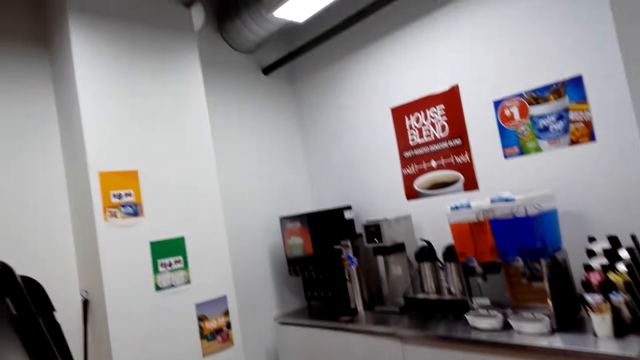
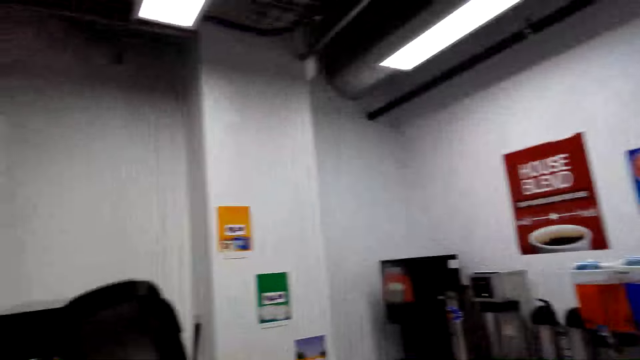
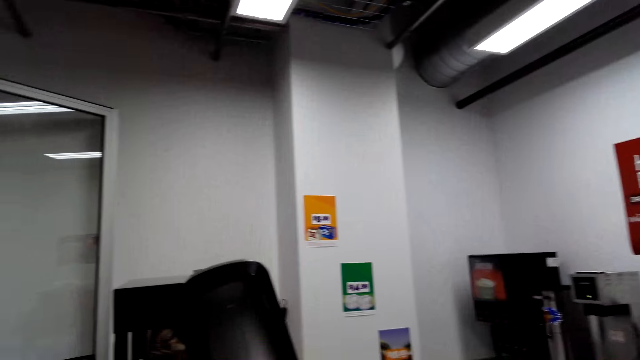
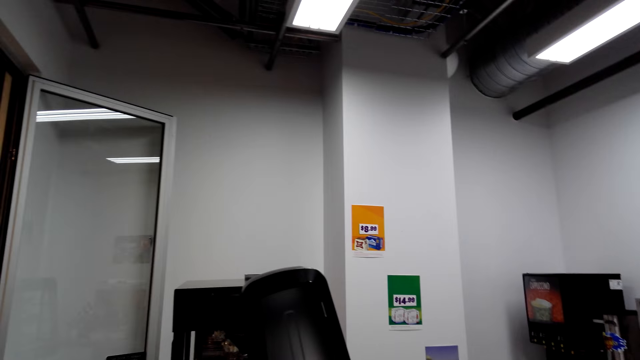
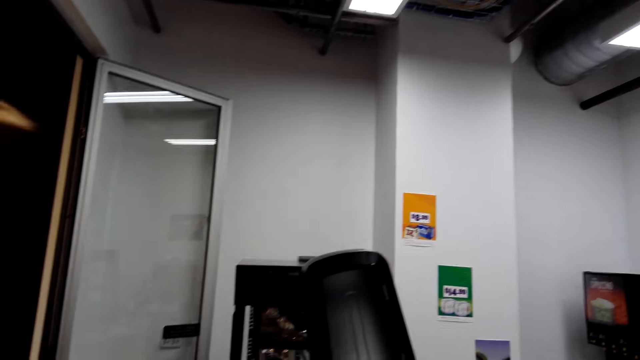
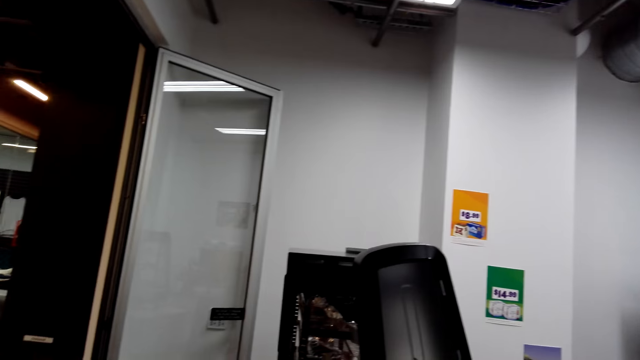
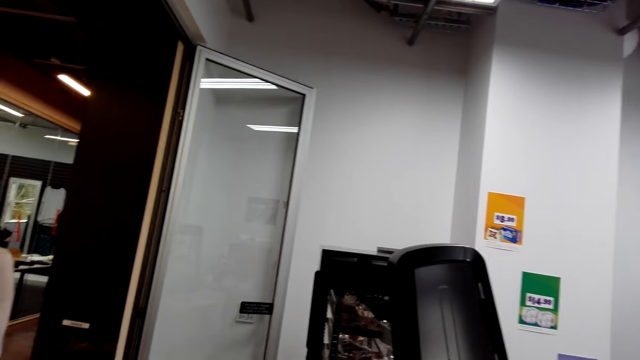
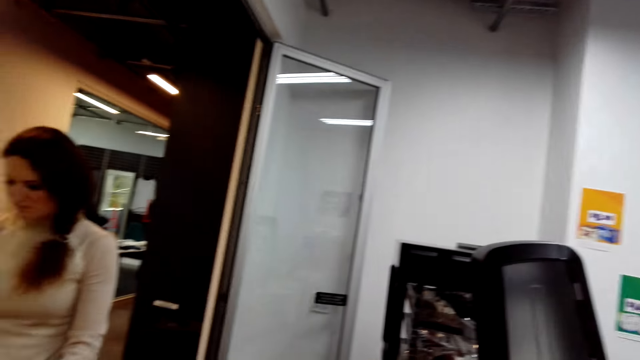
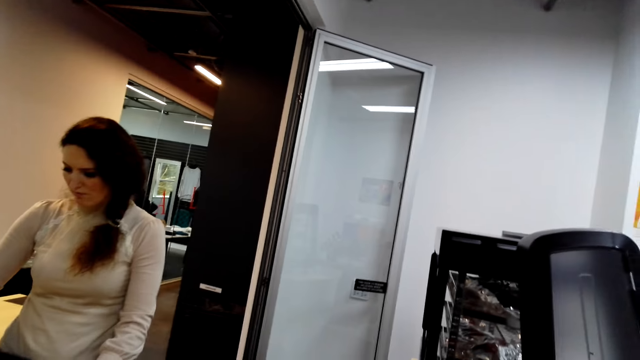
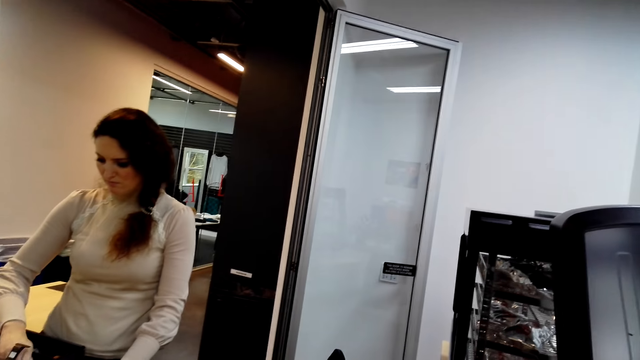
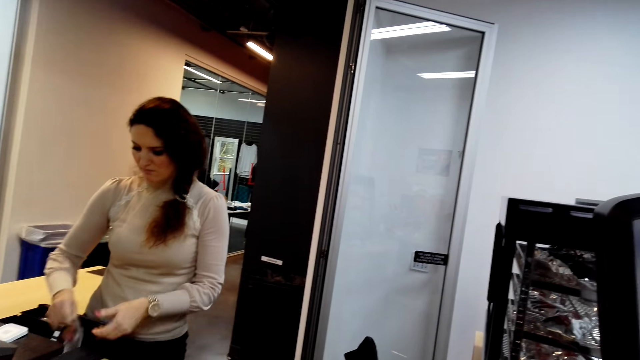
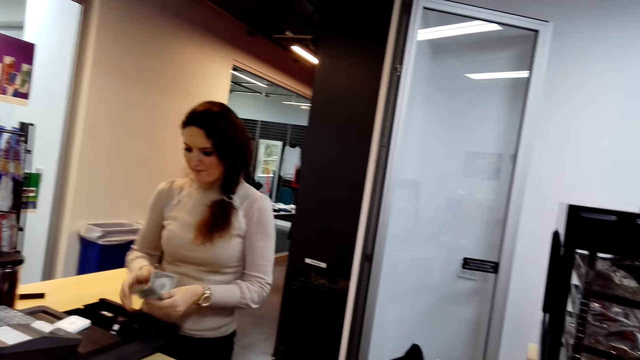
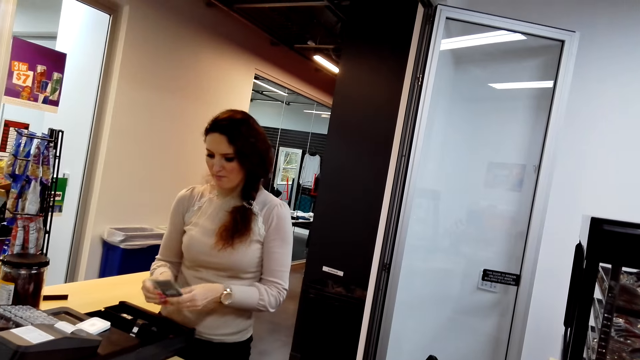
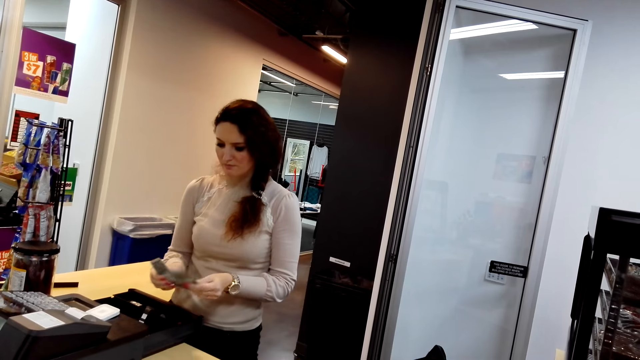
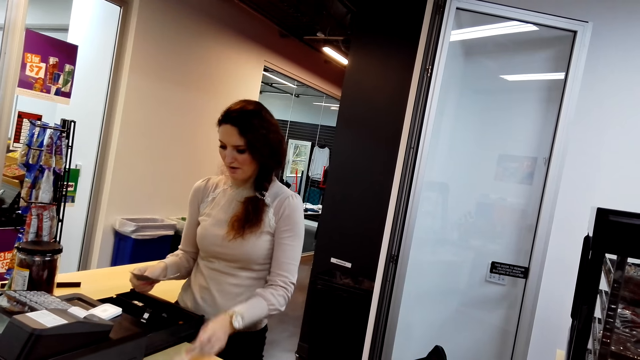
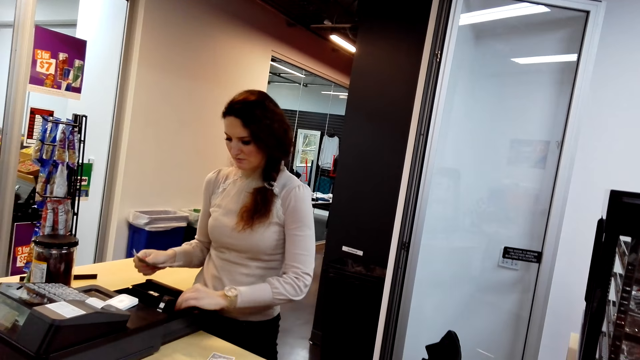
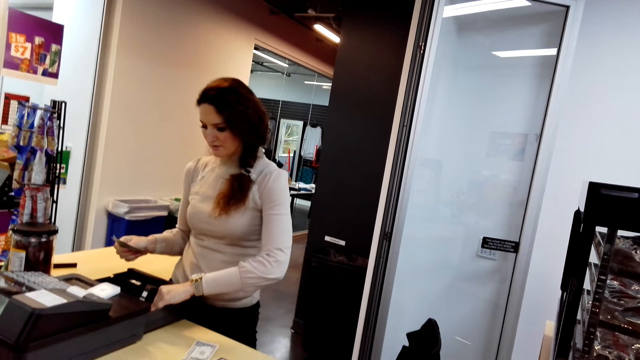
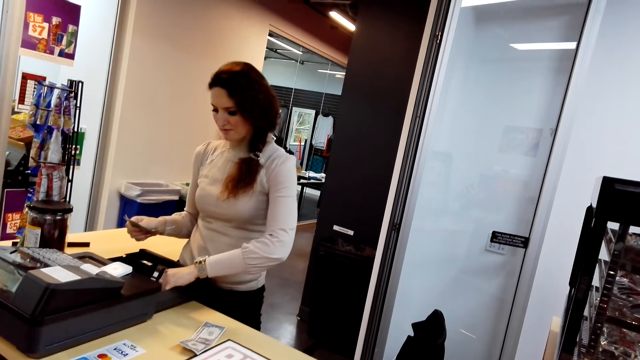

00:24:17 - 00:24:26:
A person picks up the money from the counter.

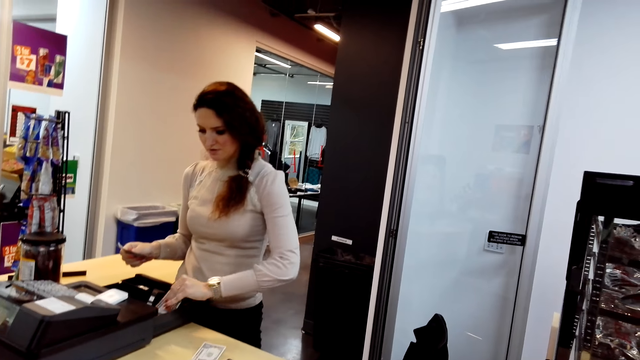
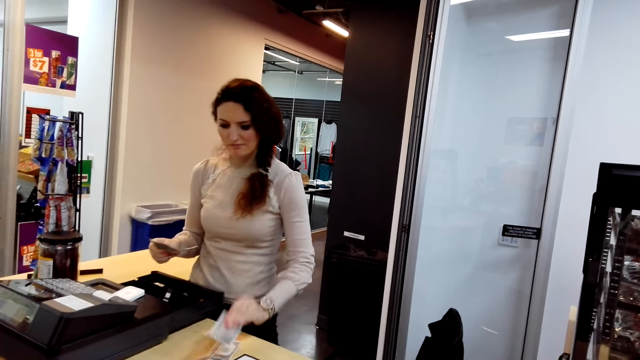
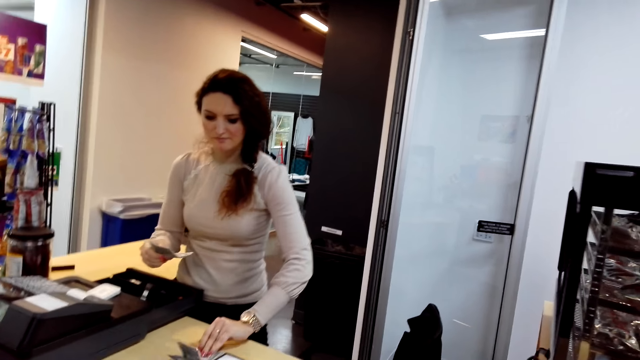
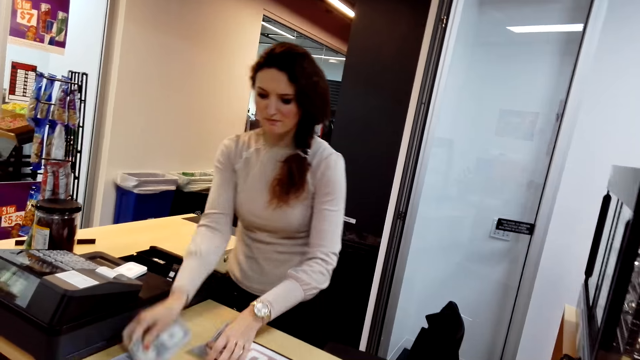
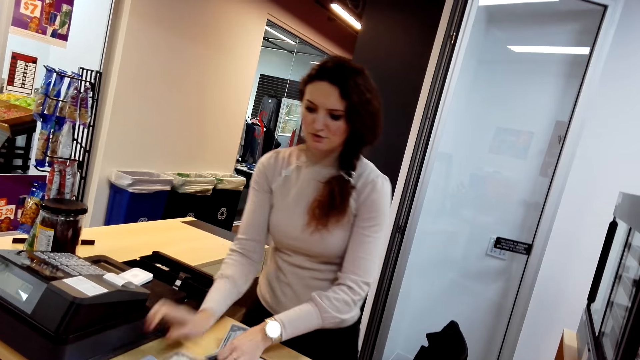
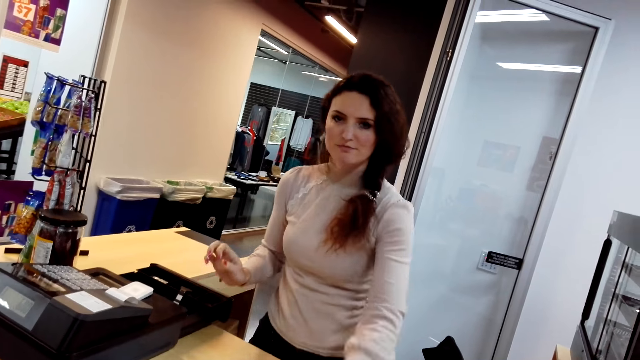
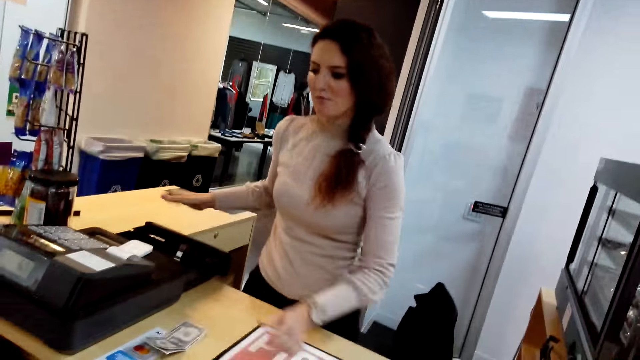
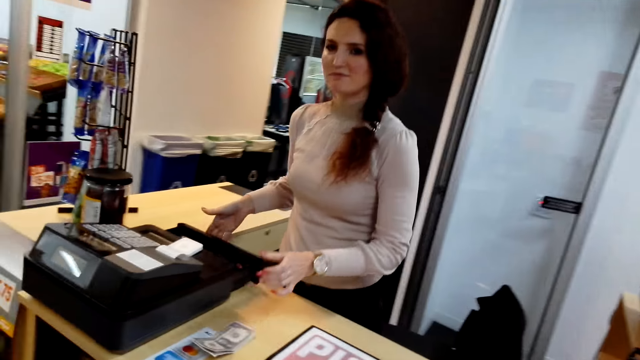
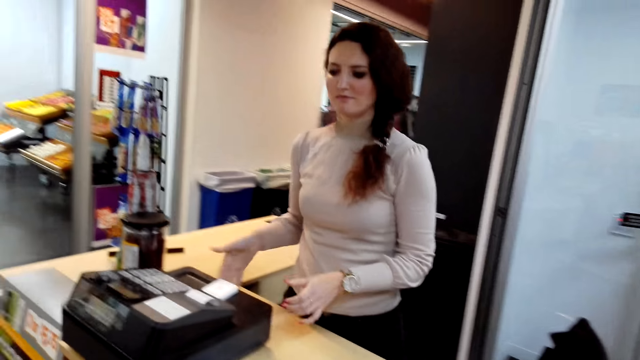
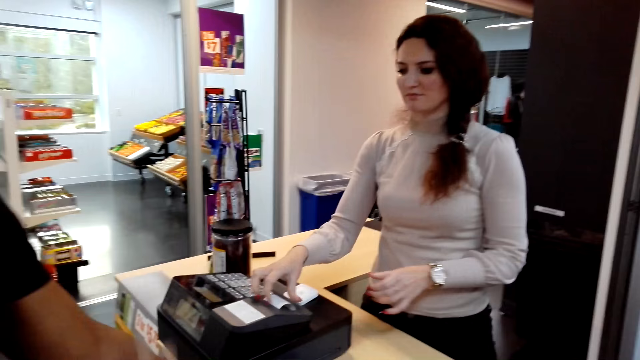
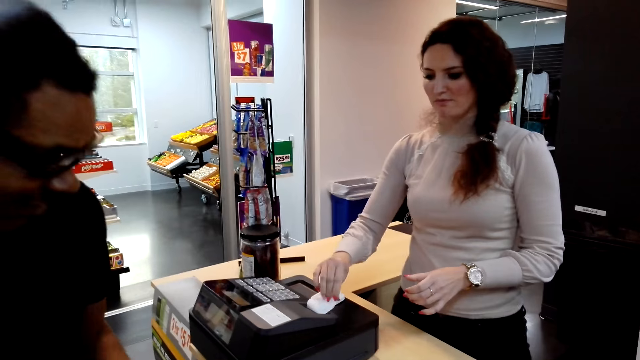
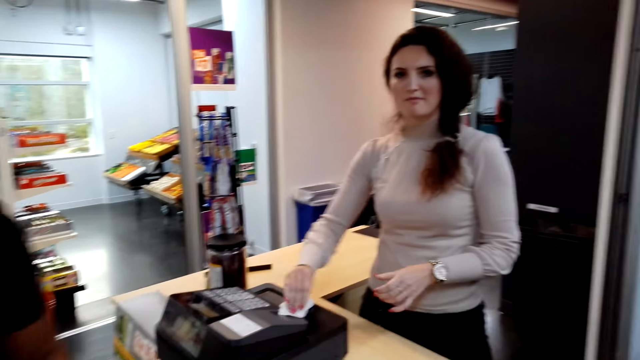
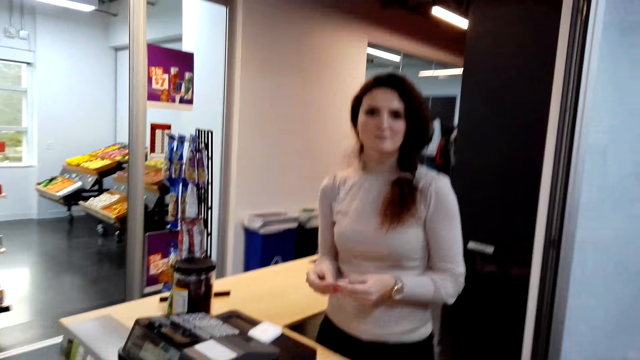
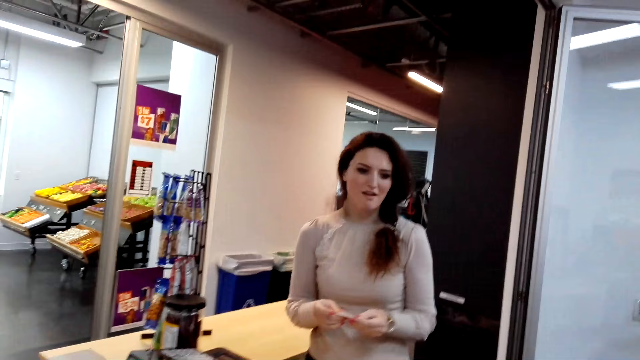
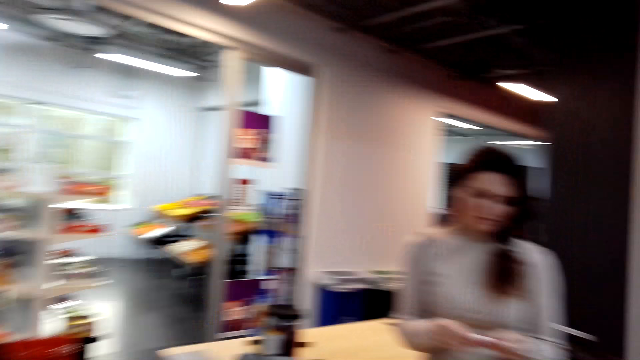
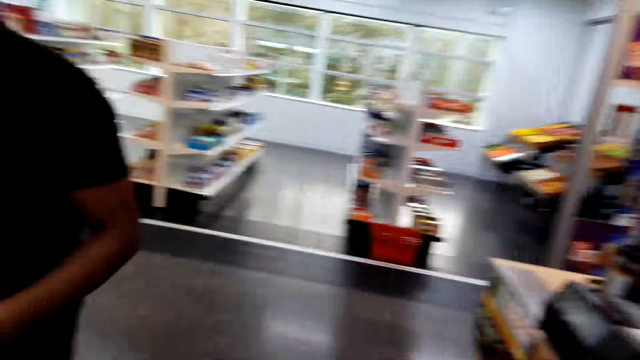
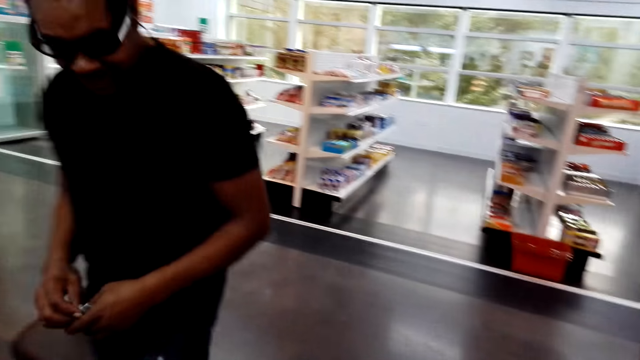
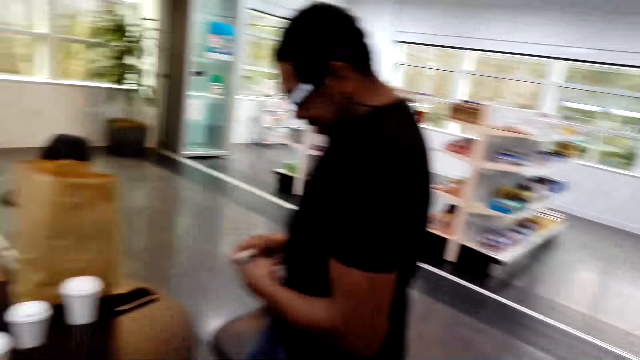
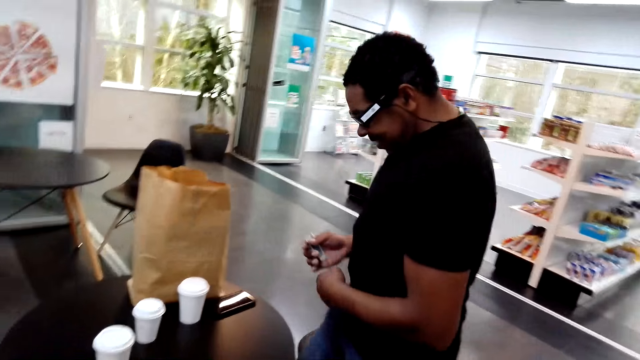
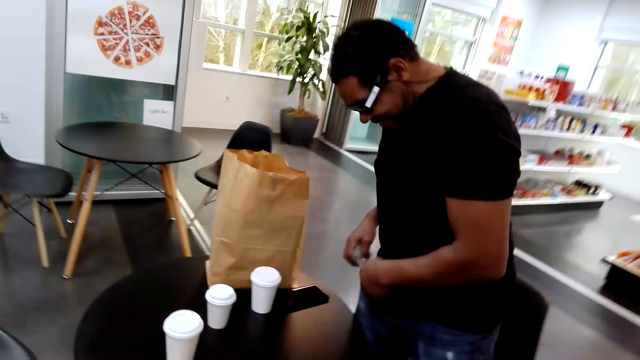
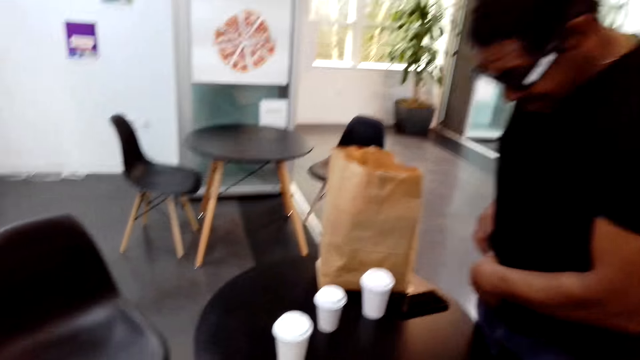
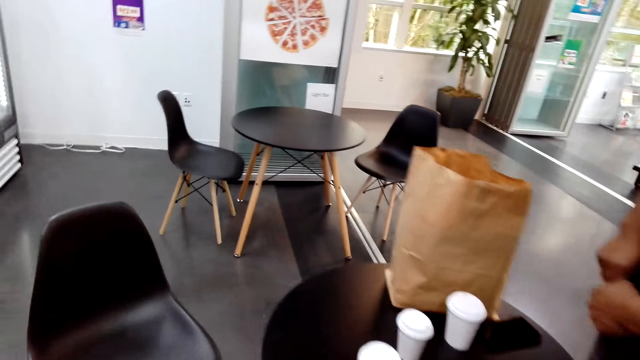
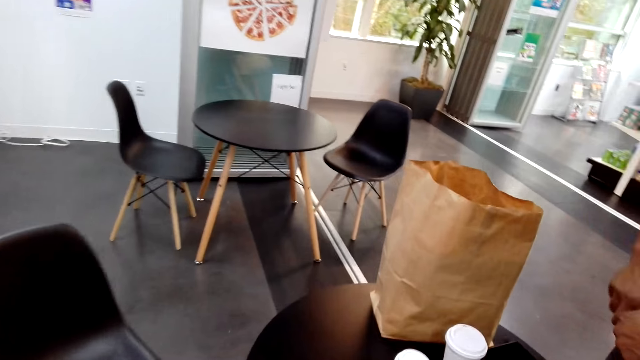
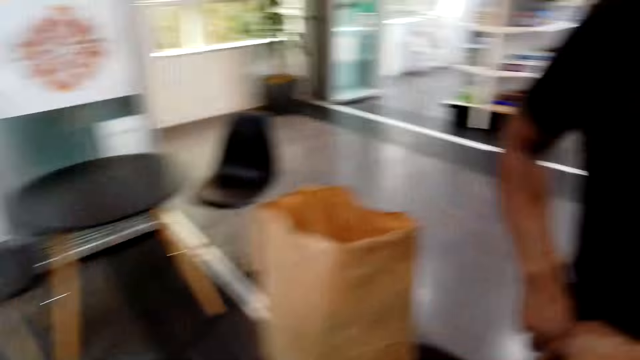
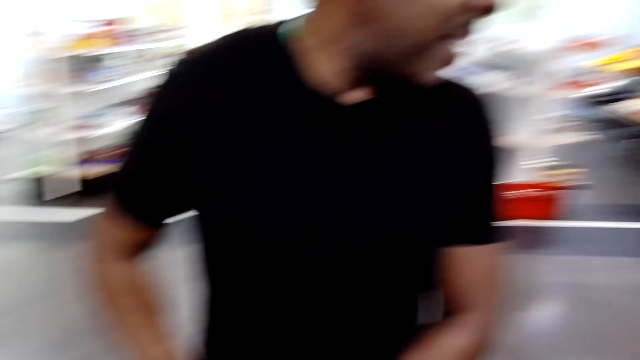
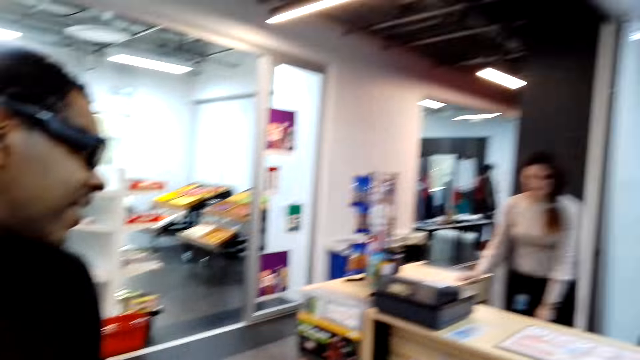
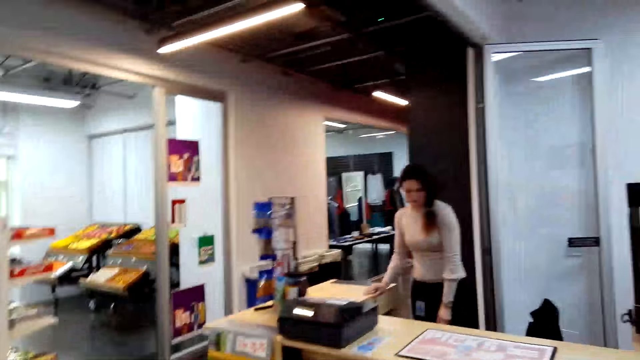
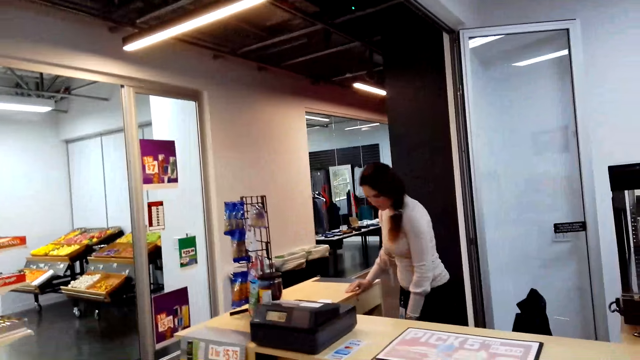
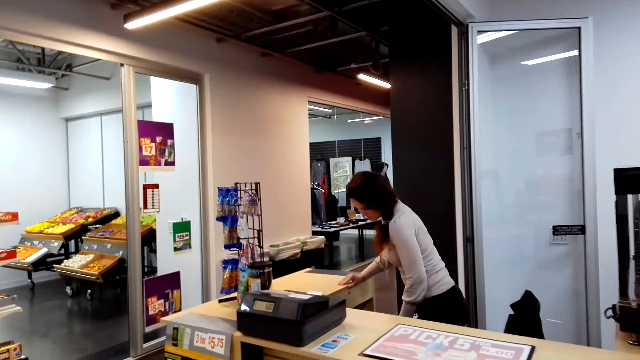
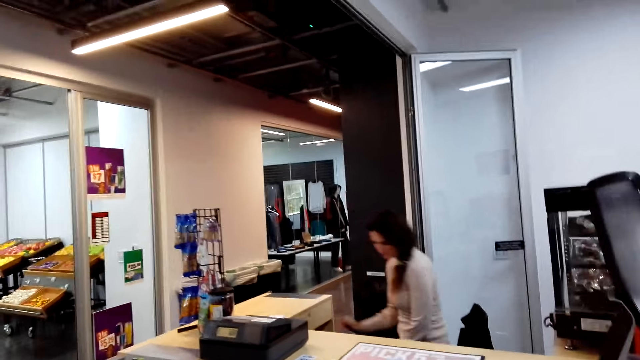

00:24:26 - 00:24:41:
A person refunds the money. The person closes the counter. Another person talks to the first person. The first person talks to the other person. The other person pockets the money. The camera wearer turns his head. The first person sits on the chair.
